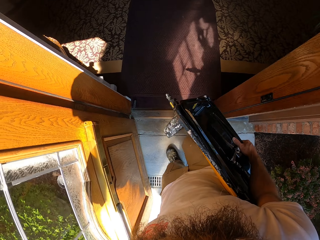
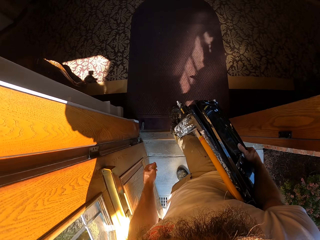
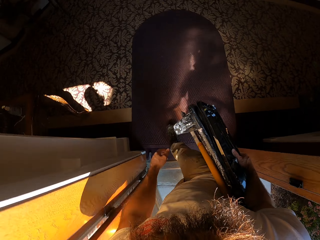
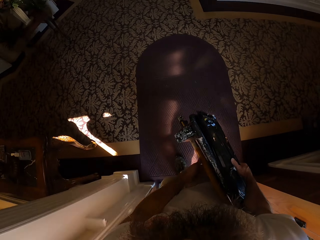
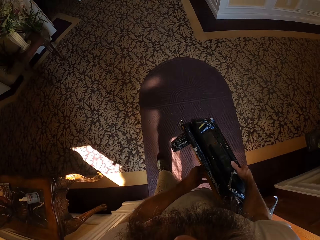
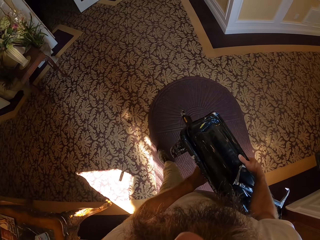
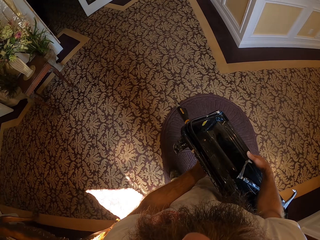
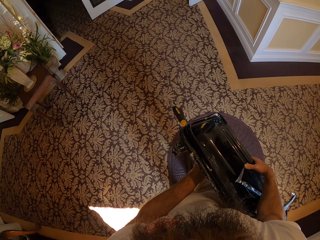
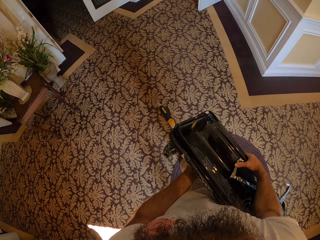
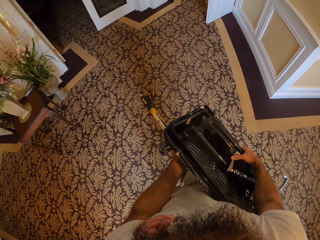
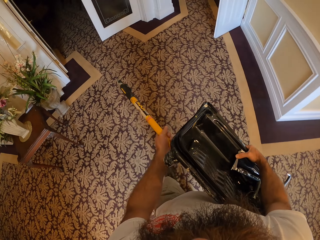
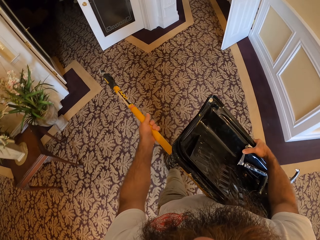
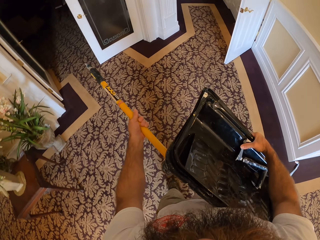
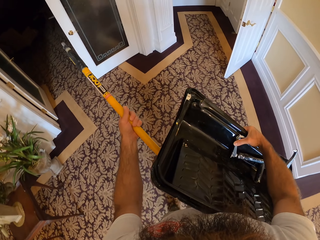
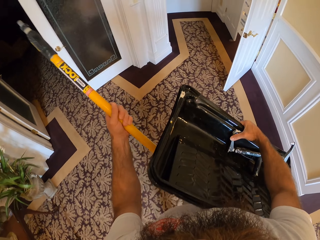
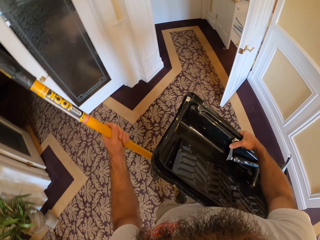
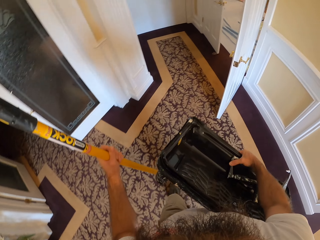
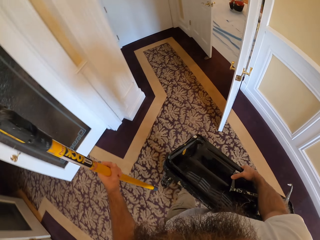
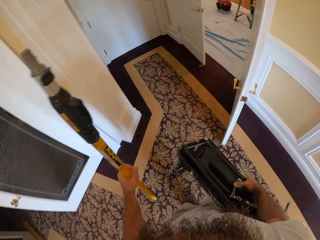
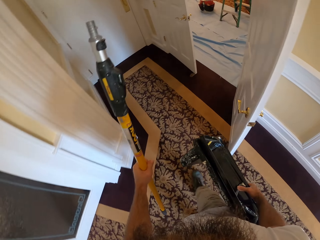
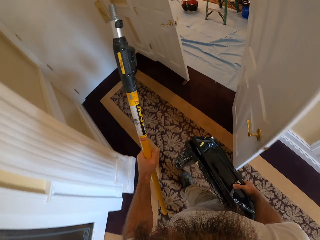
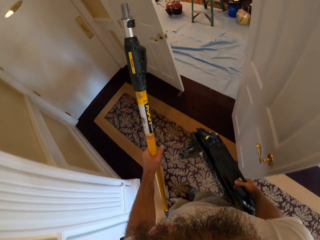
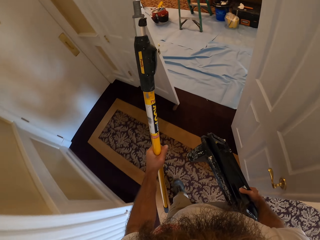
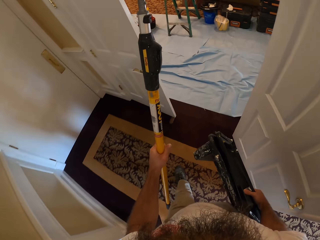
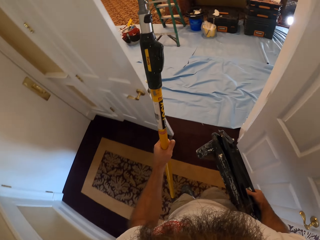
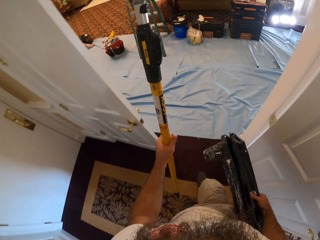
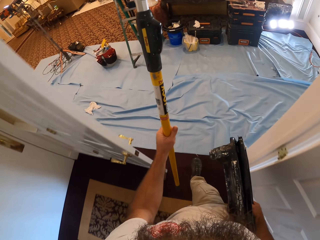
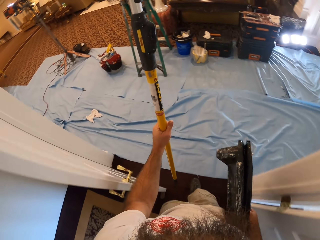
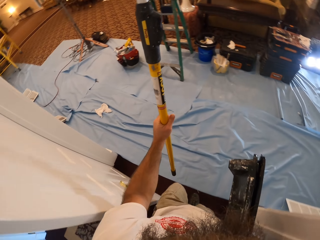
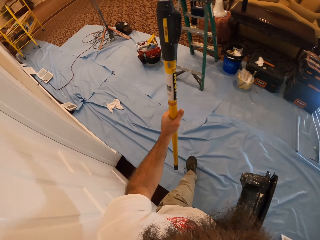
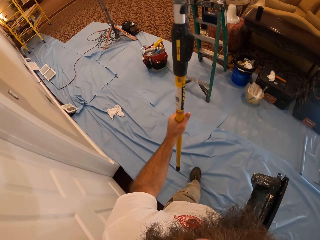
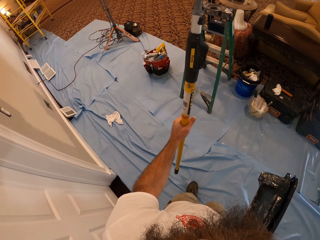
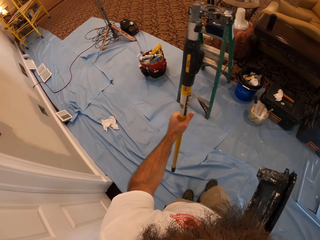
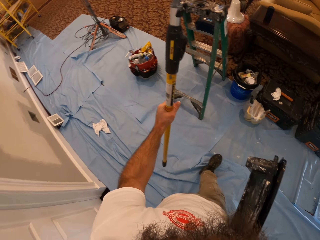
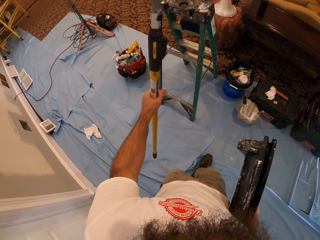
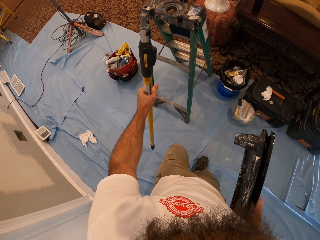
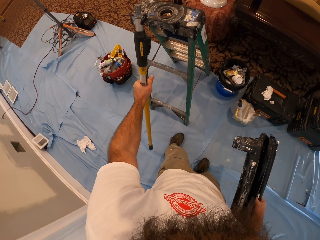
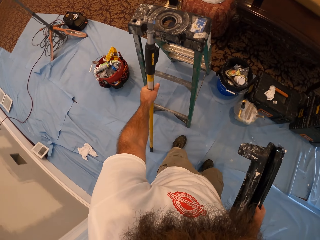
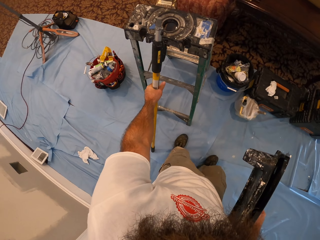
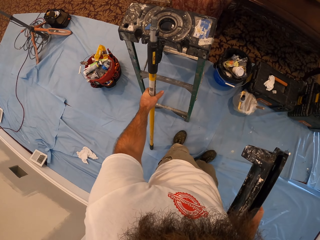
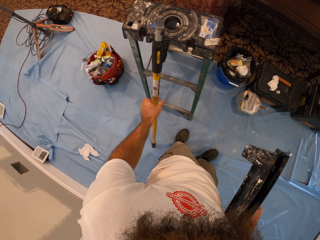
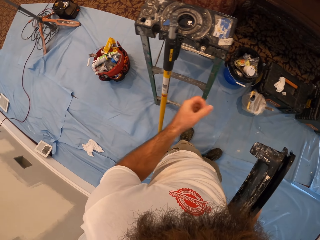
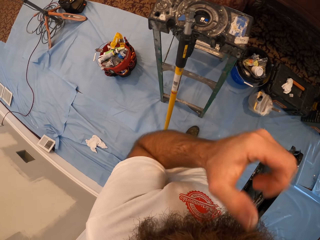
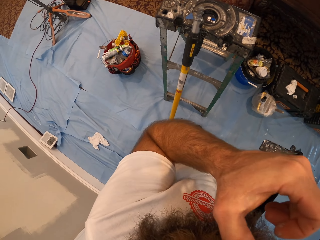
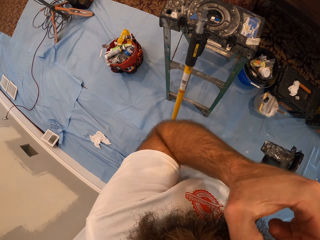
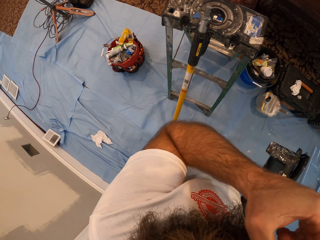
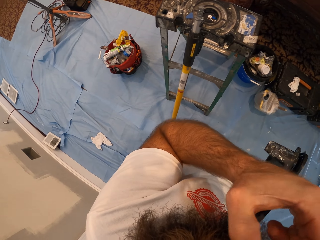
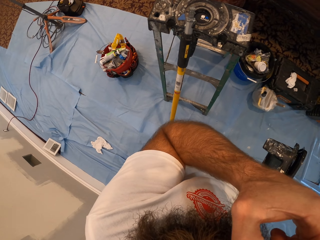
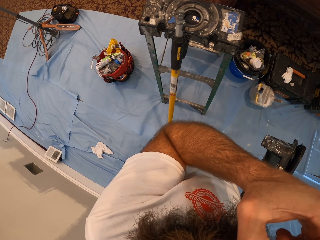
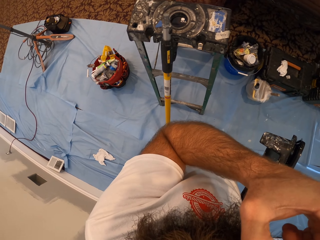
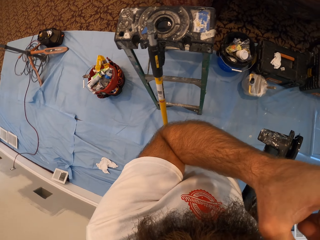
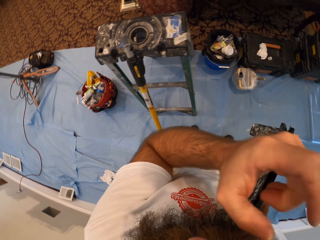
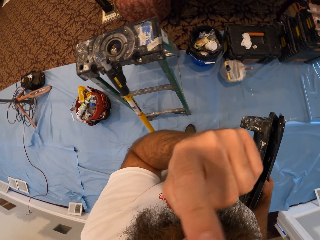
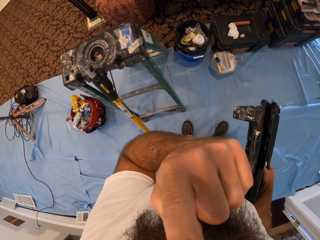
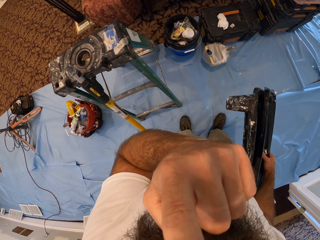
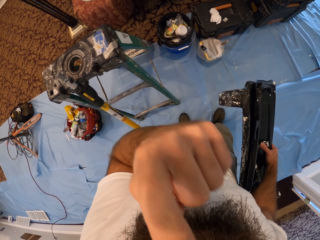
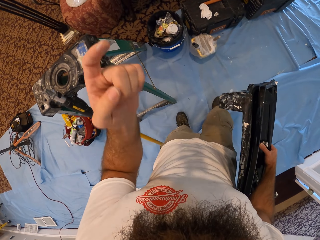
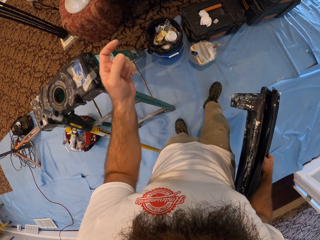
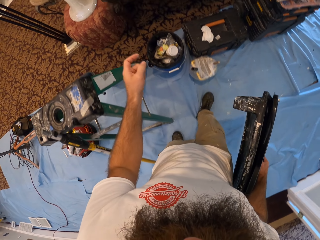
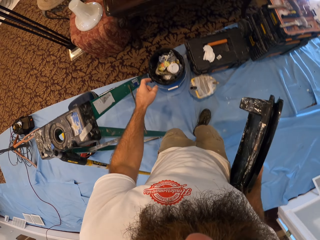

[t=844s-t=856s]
The camera wearer walks in the house. He walks into a living room from outside. He places the stick against a step ladder with his left hand. He scratches his face.

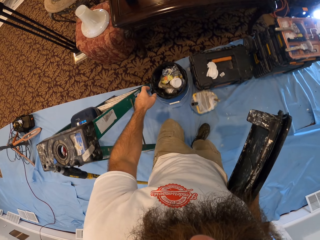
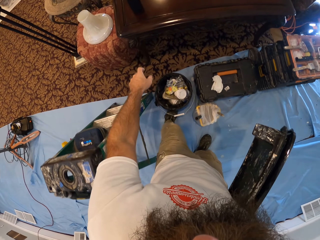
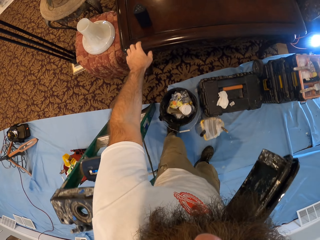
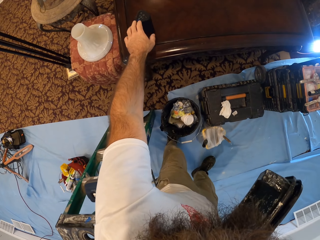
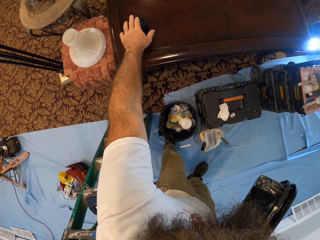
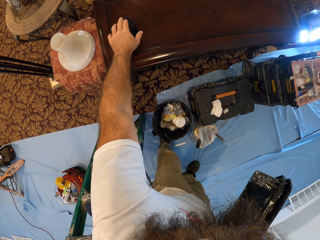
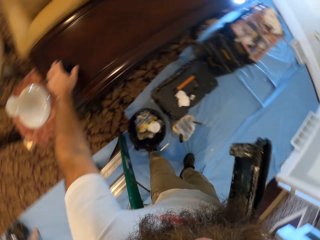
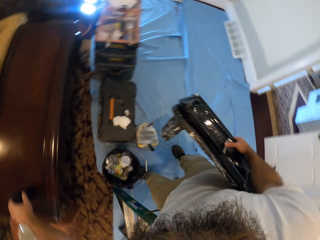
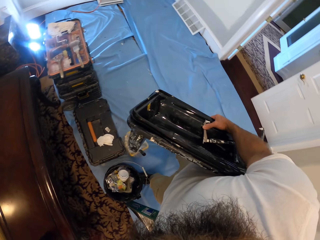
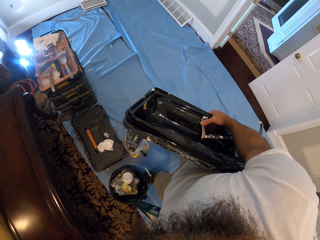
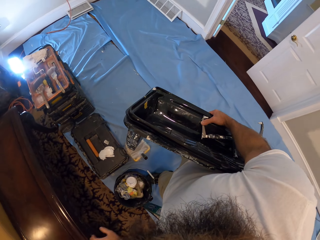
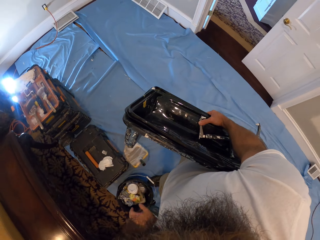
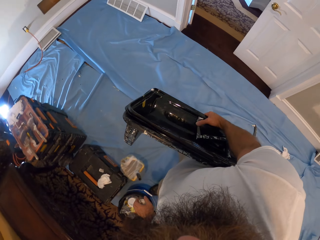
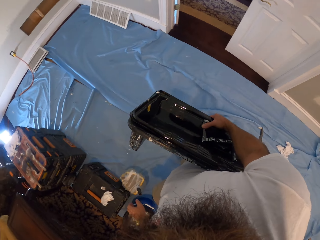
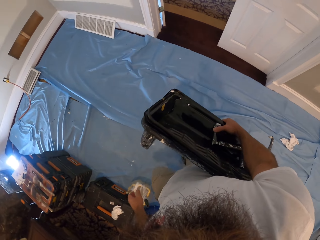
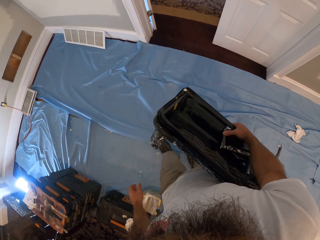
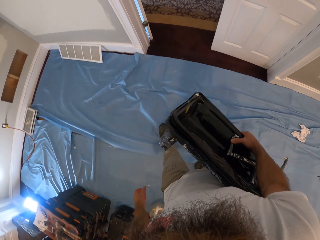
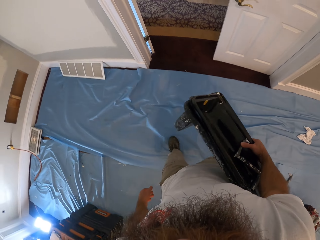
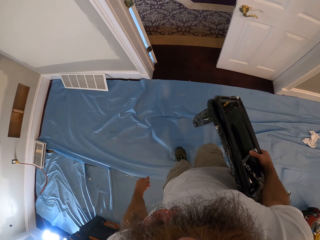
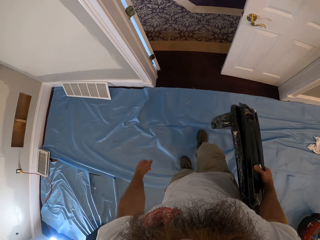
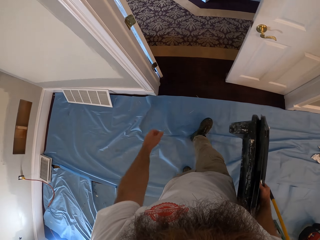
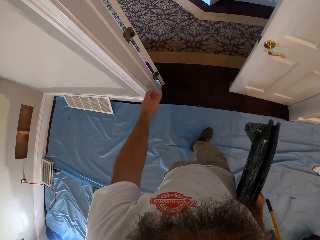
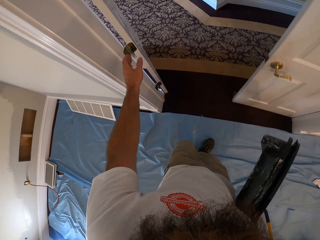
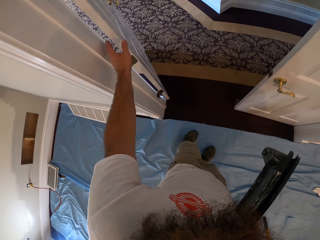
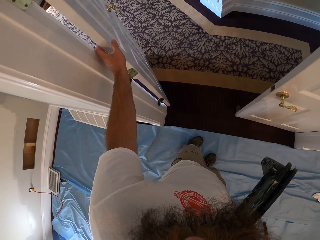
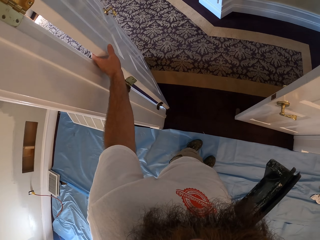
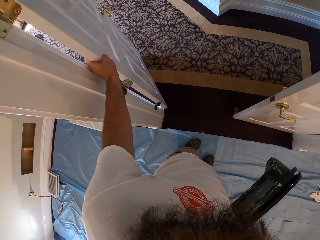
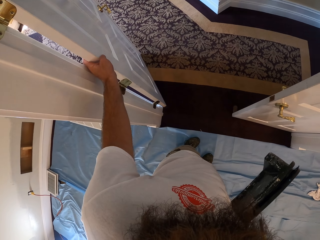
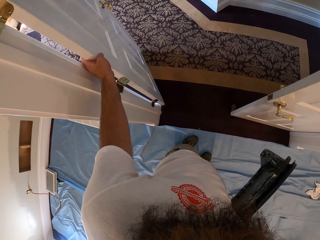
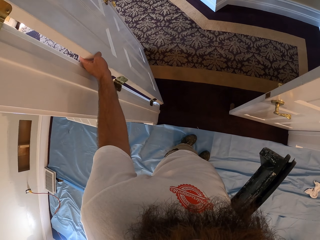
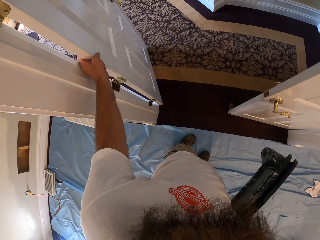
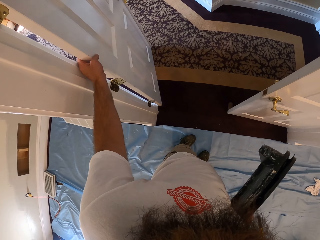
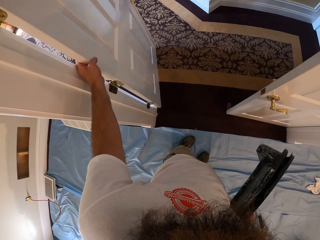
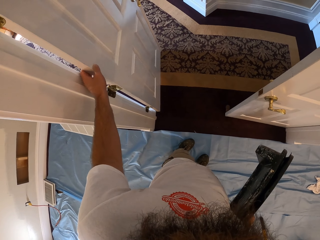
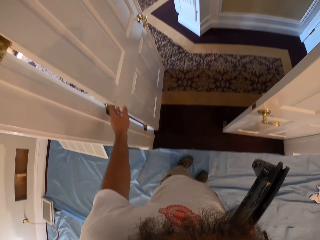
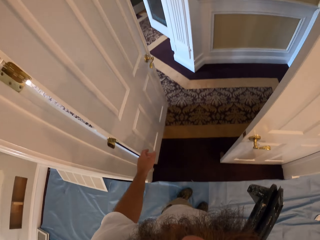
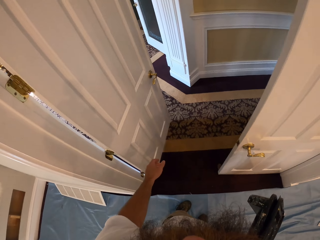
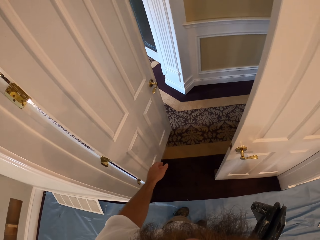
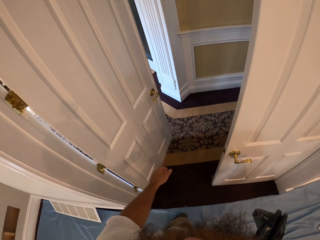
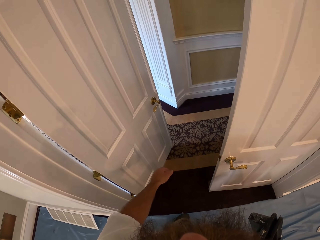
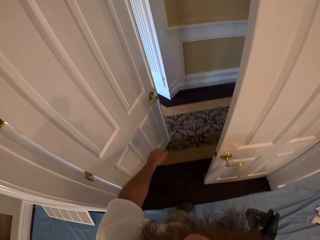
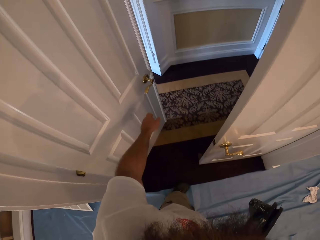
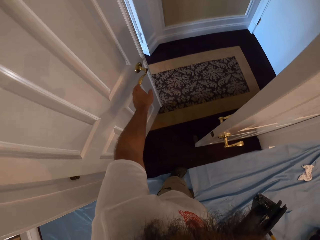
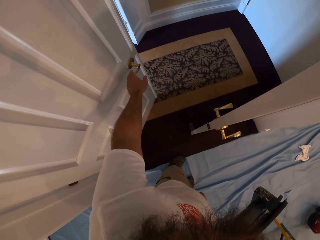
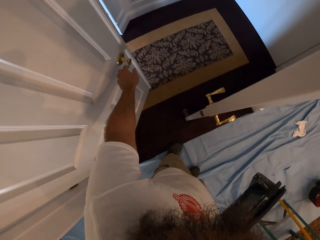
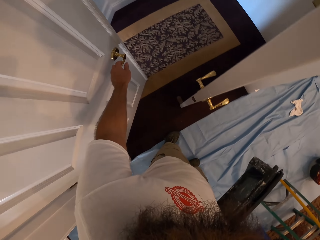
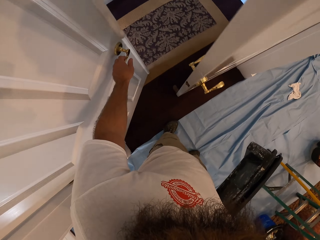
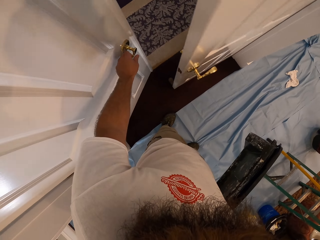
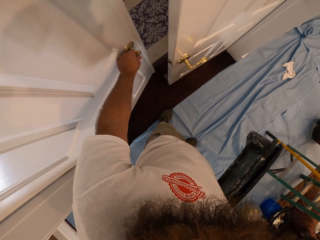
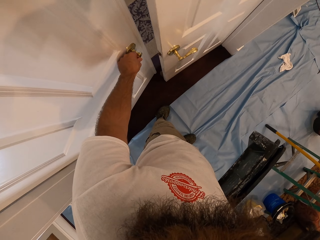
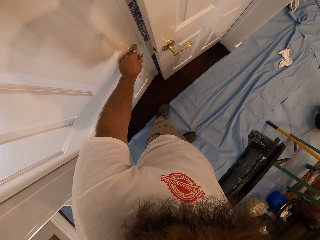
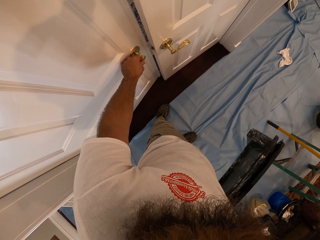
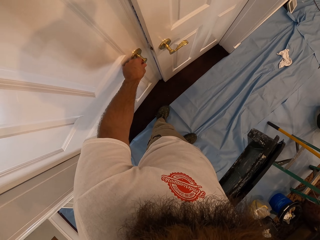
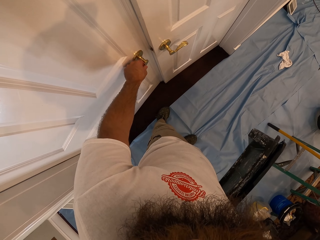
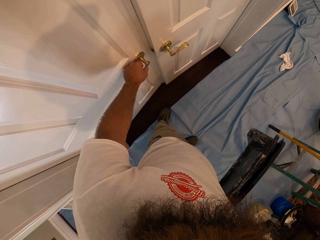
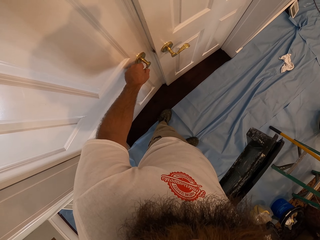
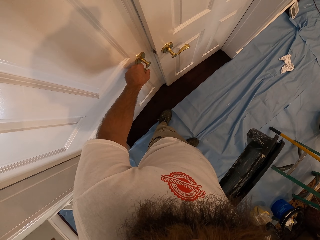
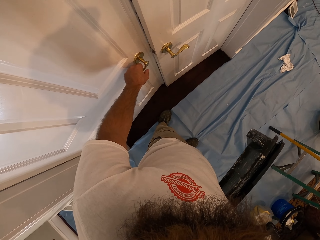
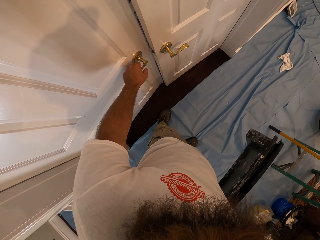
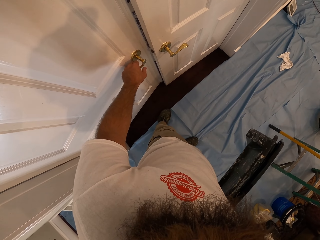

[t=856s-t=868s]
The camera wearer touches a table with his left hand. He picks something from the table. He looks around. He walks. He moves a door with his left hand. He closes the door with his left hand.
